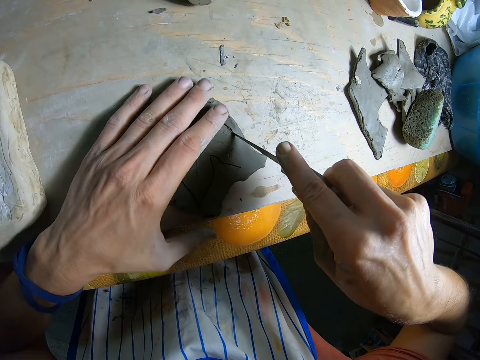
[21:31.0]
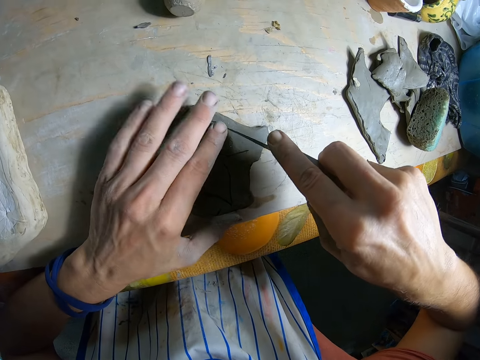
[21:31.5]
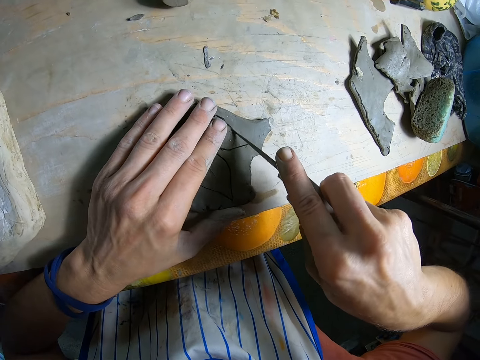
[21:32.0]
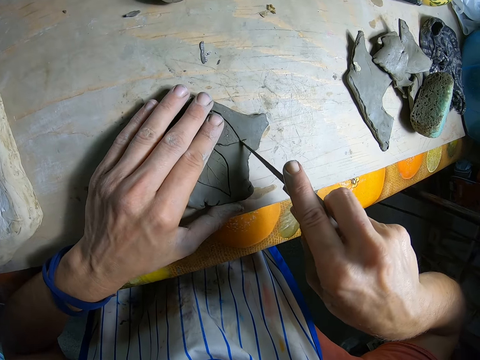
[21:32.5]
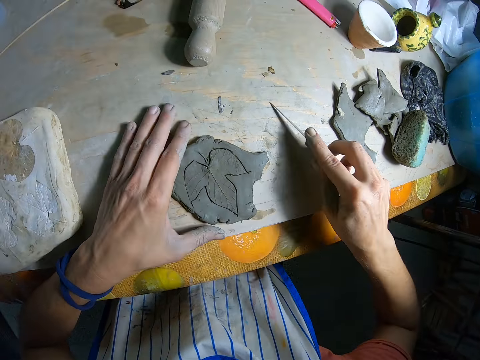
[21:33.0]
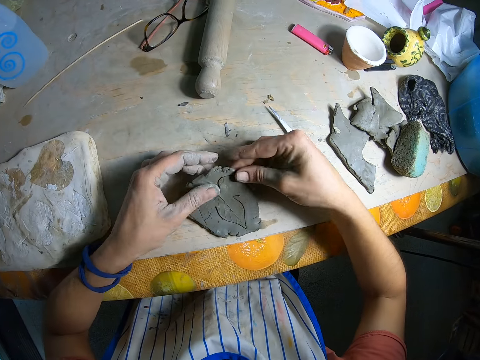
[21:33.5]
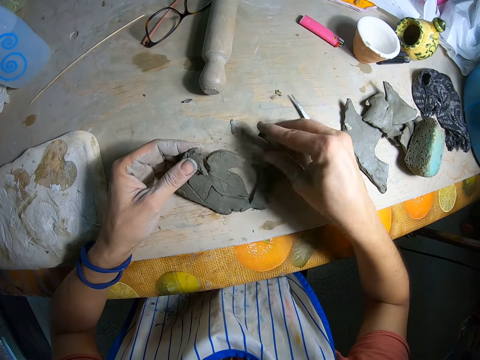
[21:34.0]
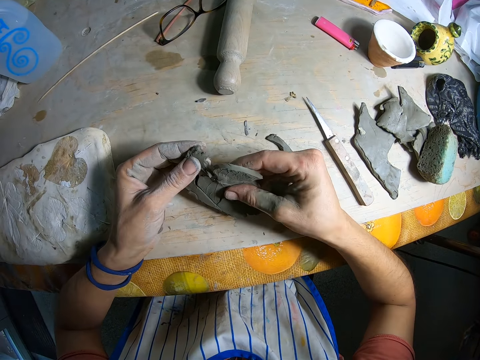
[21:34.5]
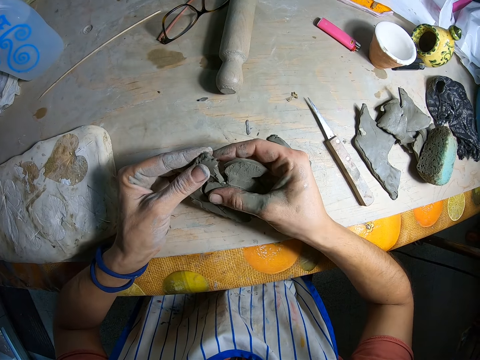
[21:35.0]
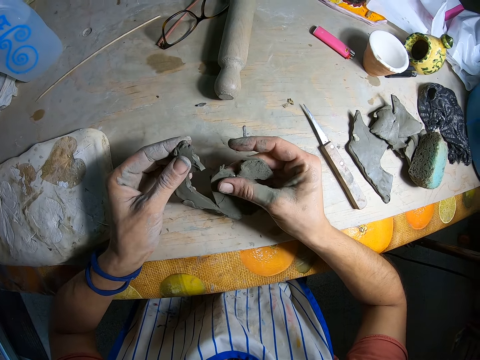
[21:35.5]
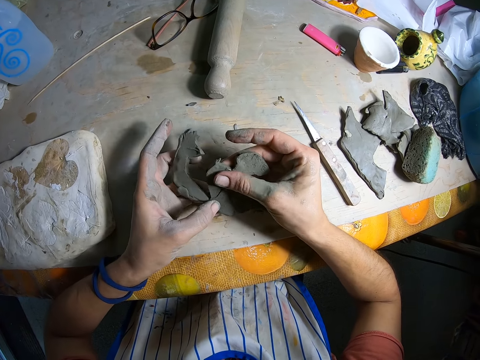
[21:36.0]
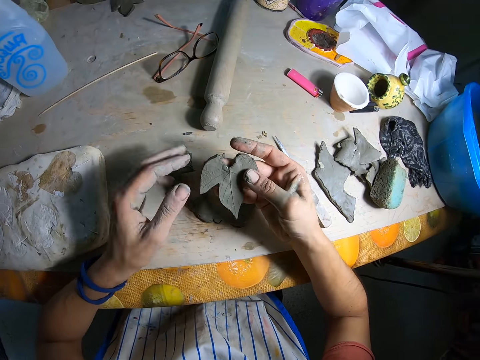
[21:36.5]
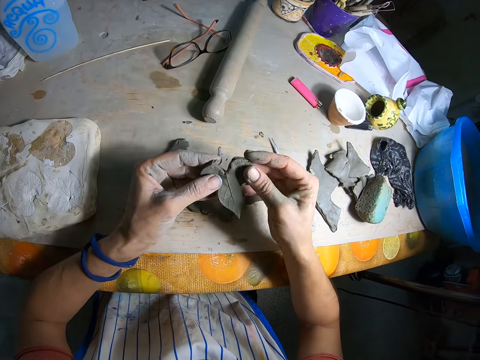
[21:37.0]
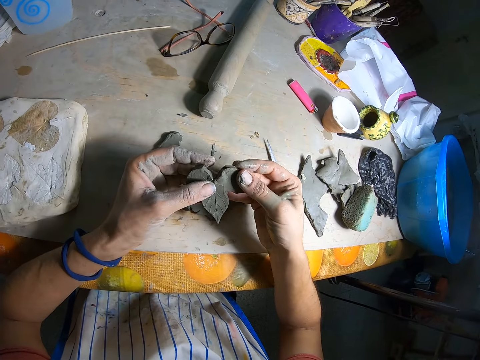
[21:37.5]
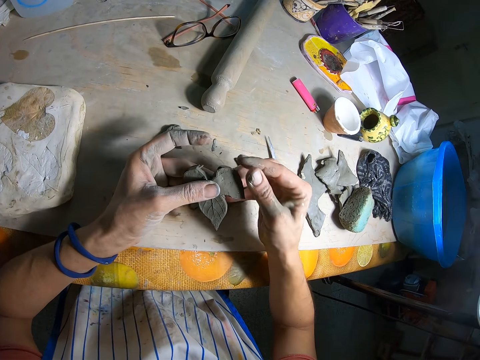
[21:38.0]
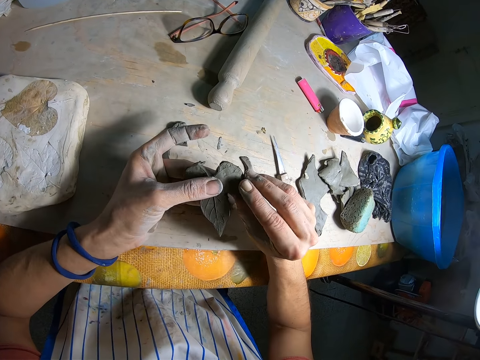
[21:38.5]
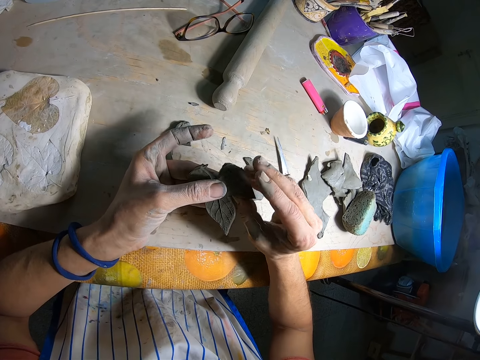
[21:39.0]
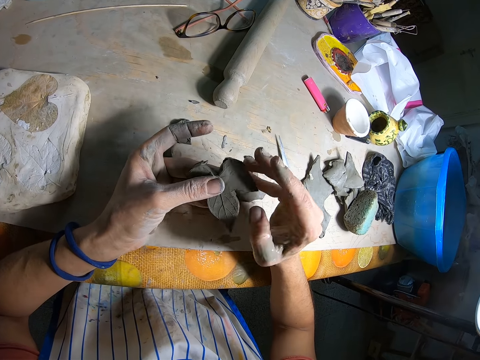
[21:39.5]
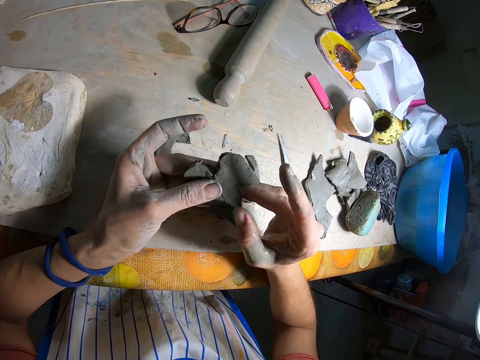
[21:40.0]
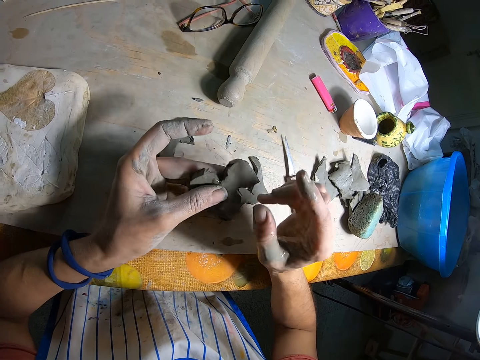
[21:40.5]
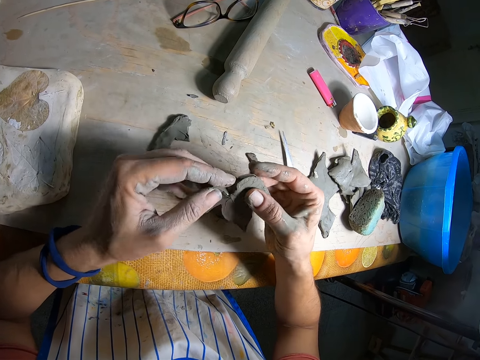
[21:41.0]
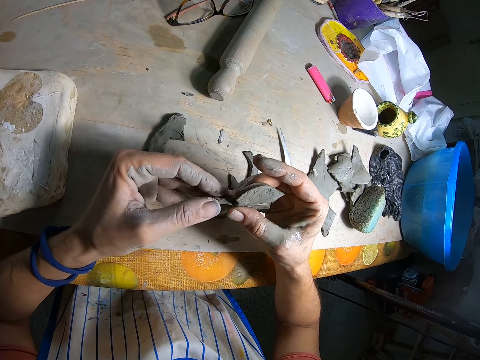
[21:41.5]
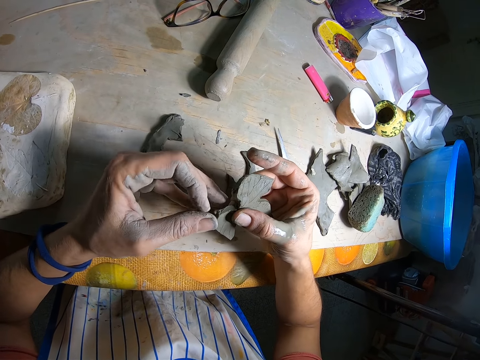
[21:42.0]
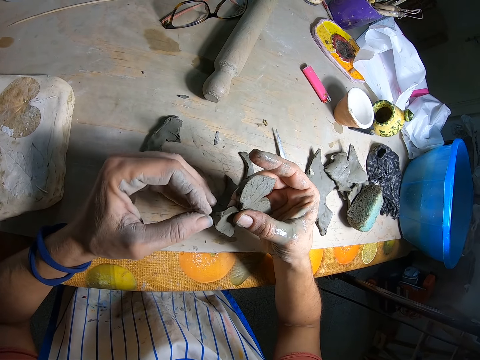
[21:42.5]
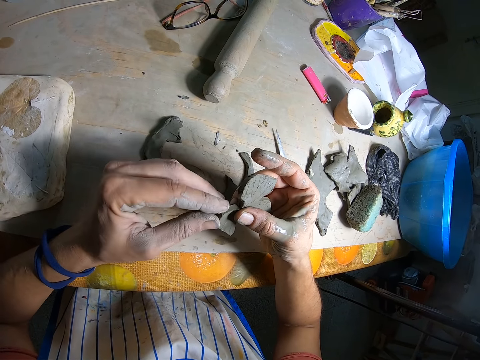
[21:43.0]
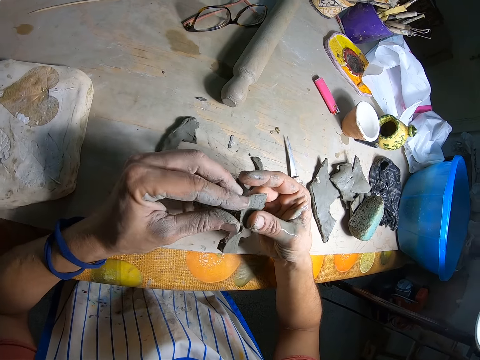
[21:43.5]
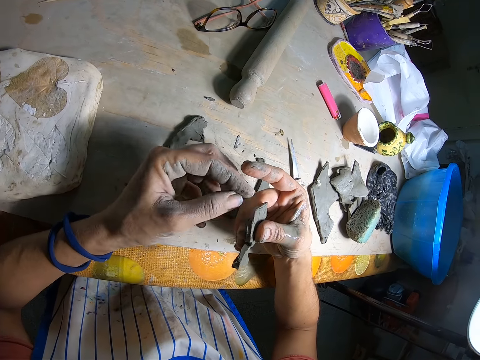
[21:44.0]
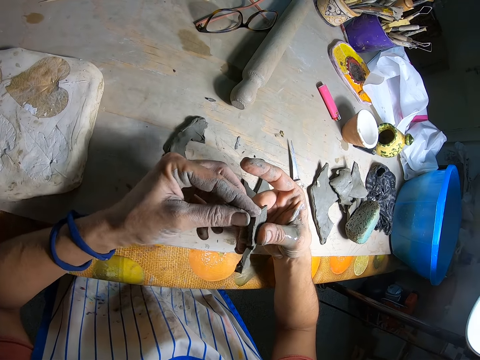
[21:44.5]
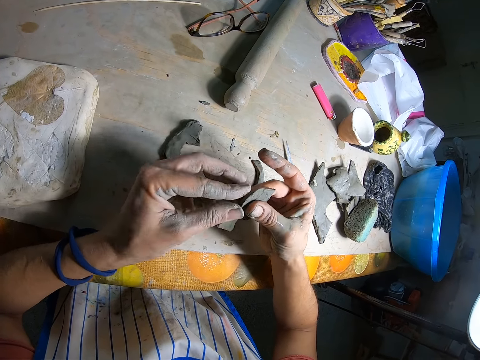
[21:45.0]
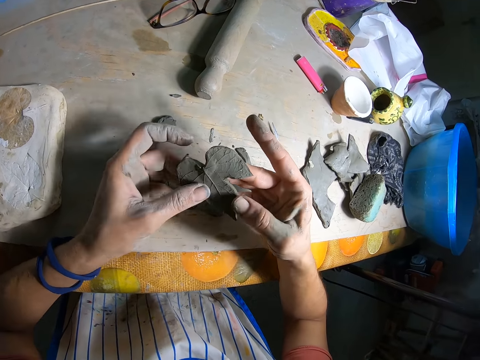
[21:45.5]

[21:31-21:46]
The camera wearer drops the mold knife on the table with his right hand. He separates the leaf-like clay mold from the clay mold with his hands. He molds the leaf-like clay mold with his hands. He straightens the molding material.

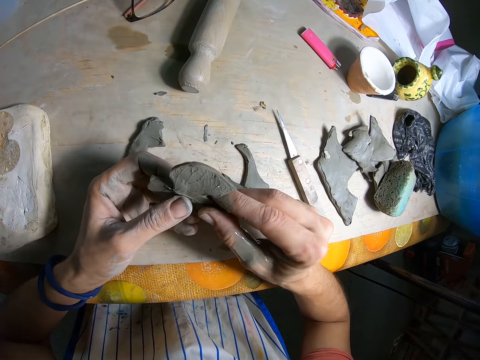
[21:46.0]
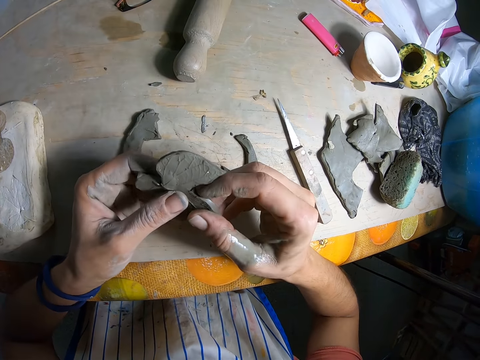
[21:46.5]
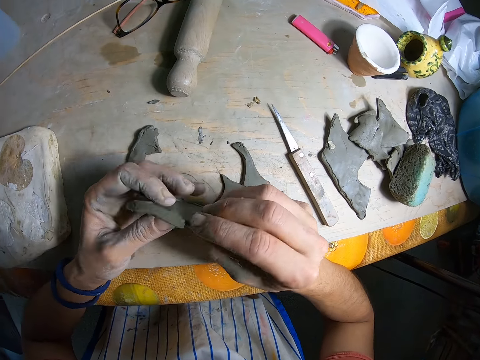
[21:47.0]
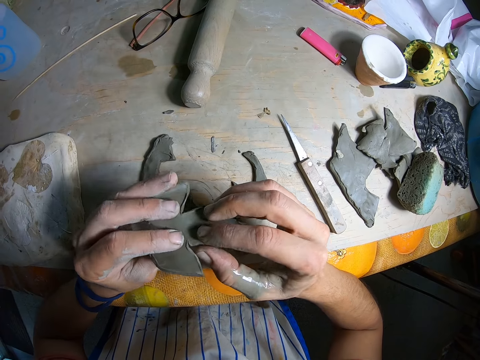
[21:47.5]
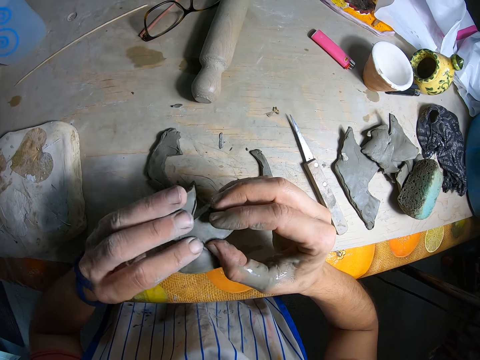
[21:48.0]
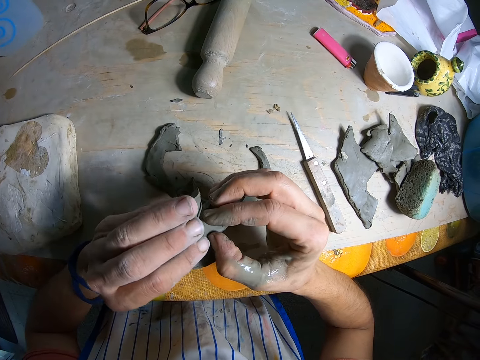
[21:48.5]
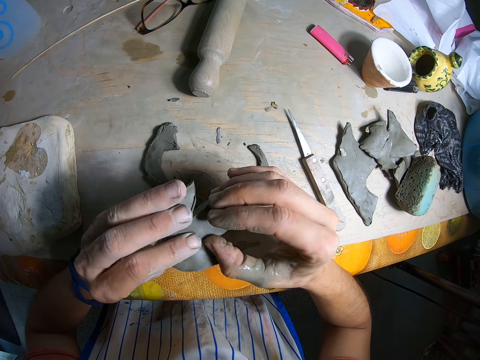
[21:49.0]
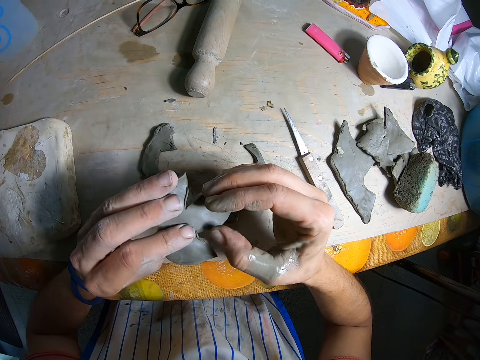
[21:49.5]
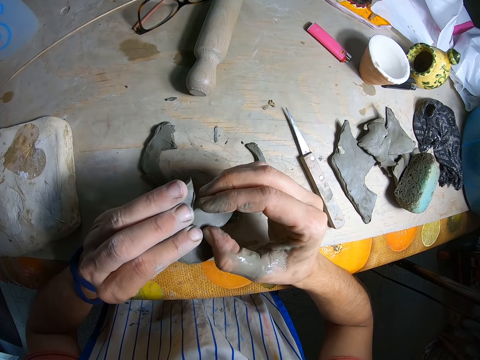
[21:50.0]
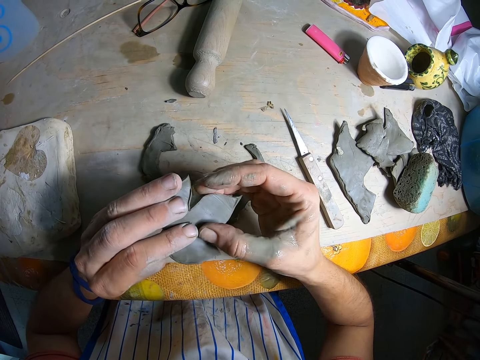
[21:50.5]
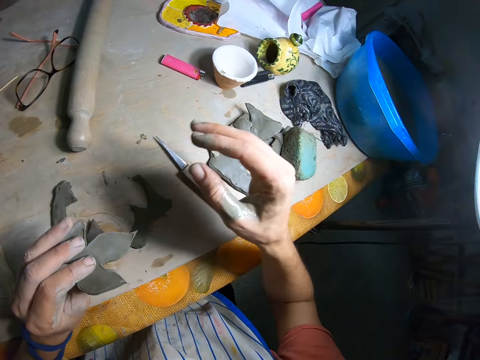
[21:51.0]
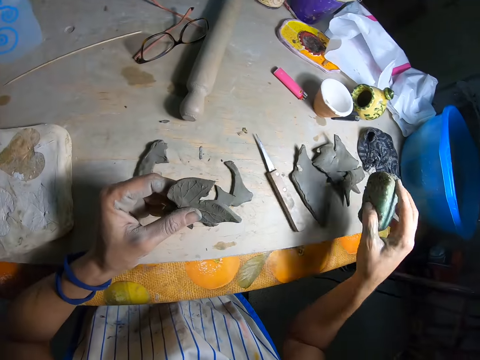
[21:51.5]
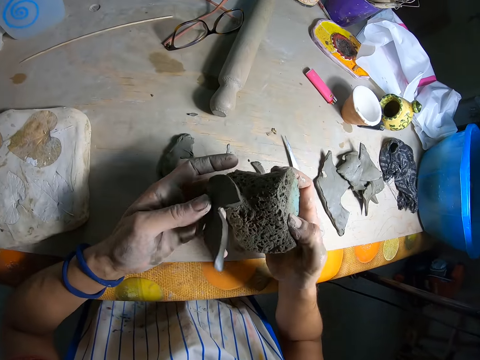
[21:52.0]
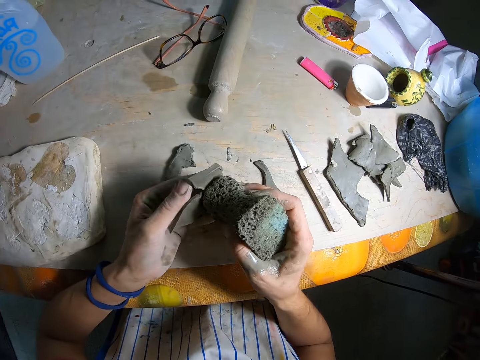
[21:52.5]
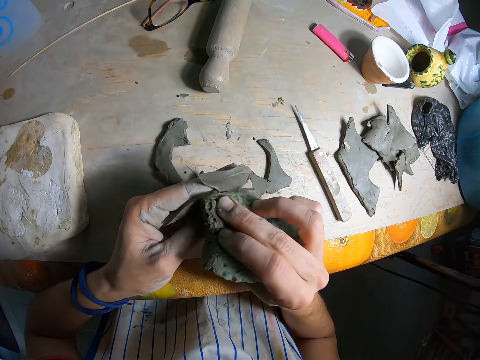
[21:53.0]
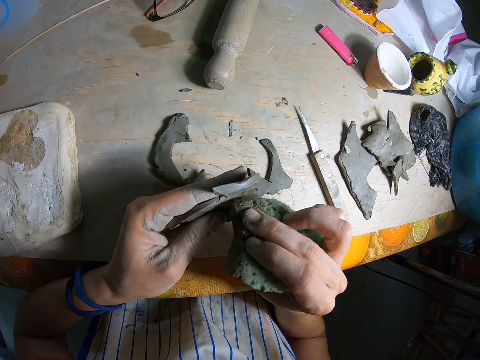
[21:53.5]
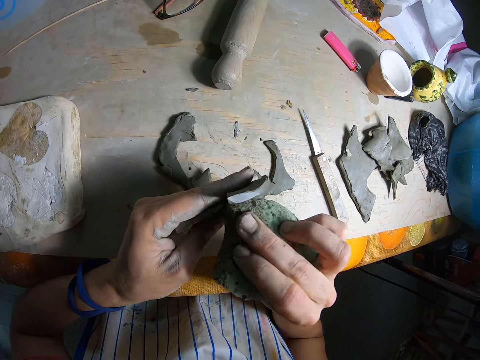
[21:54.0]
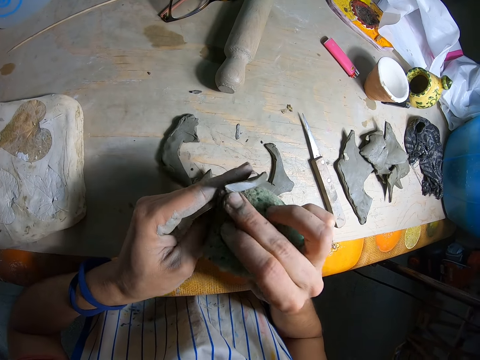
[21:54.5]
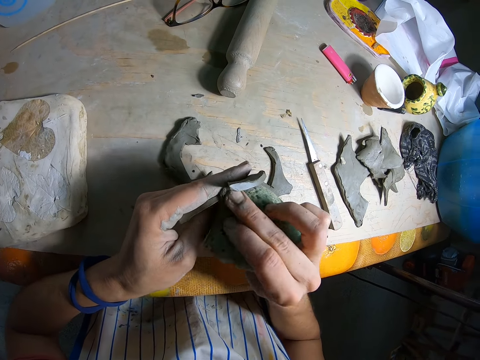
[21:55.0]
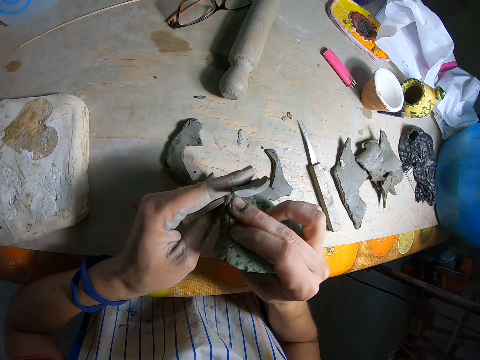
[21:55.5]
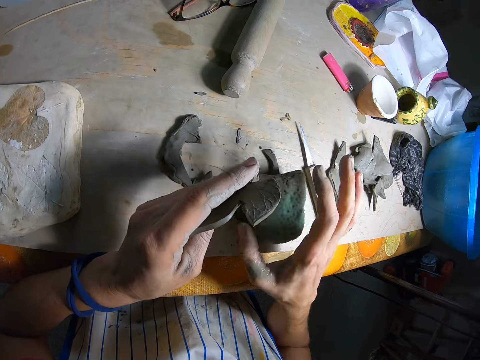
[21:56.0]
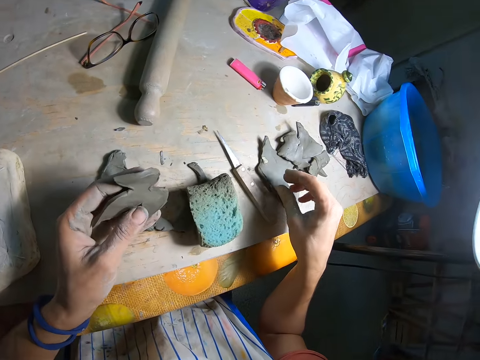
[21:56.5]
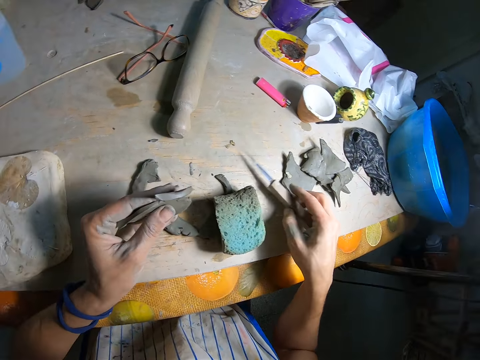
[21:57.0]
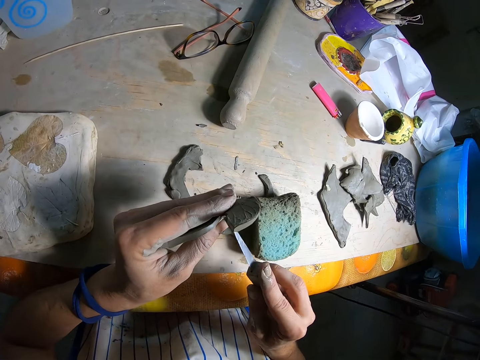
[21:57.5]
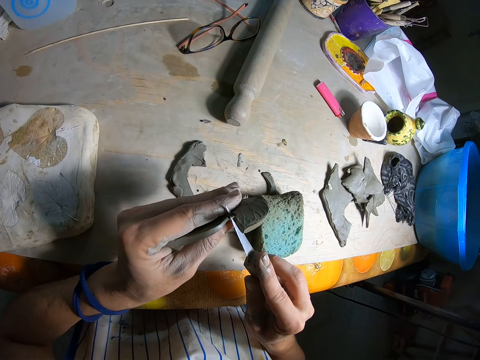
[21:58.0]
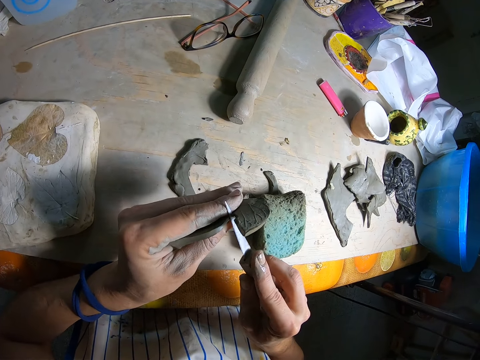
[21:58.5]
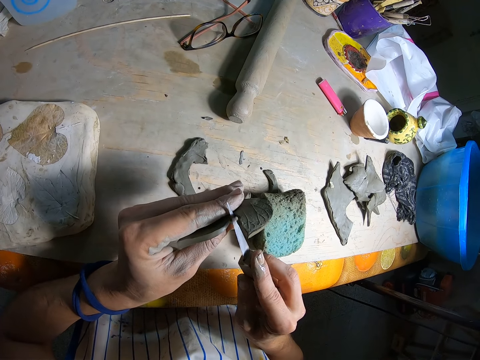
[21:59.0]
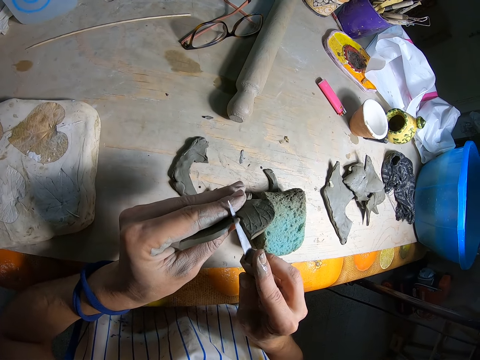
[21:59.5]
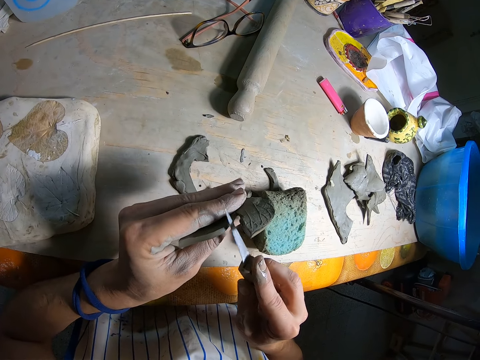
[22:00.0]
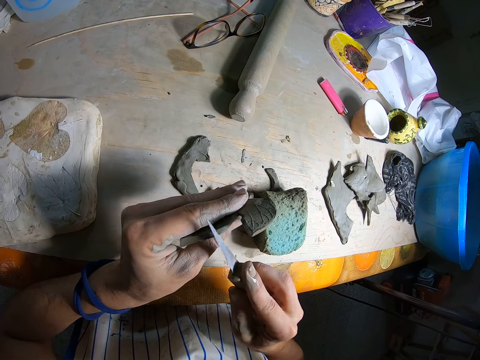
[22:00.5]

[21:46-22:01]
The camera wearer picks up the foam or sponge from the table with his right hand. He wets the leaf-like clay mold with the foam. He wipes the molding material with the sponge. He drops the foam on the table with his right hand. He picks up the mold knife from the table with his right hand. He trims the edge of the leaf-like clay mold with the mold knife. He smoothens the edges of the molding material.
